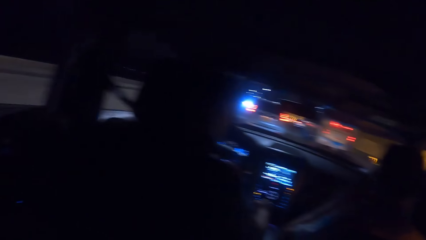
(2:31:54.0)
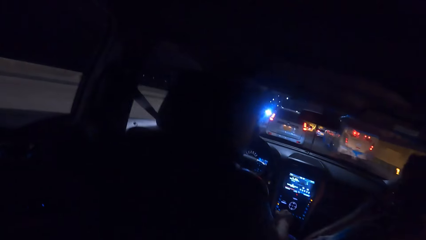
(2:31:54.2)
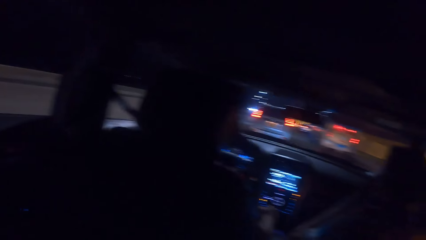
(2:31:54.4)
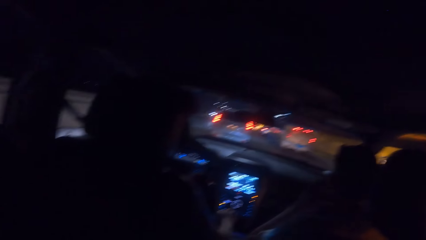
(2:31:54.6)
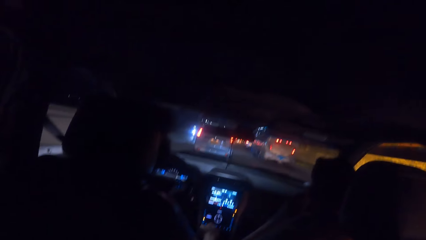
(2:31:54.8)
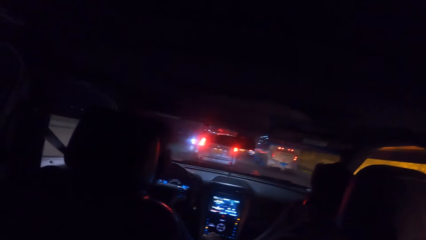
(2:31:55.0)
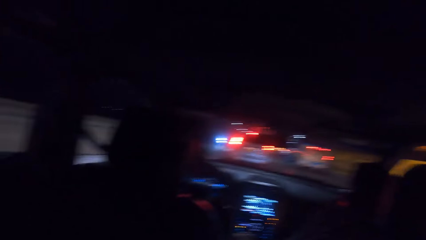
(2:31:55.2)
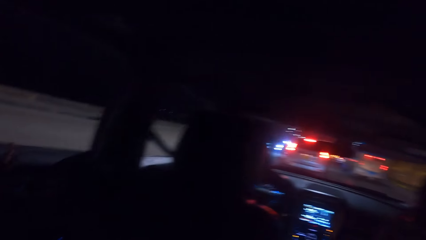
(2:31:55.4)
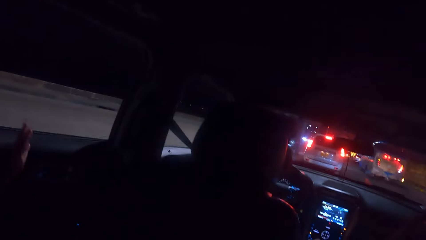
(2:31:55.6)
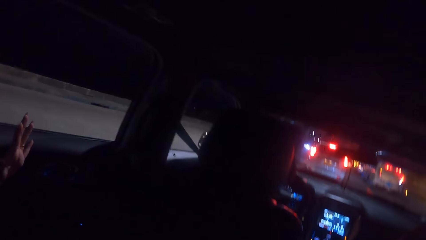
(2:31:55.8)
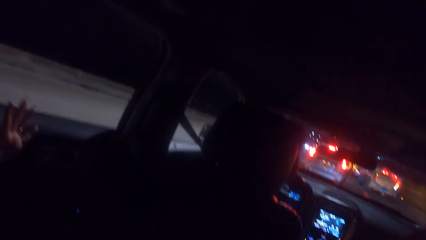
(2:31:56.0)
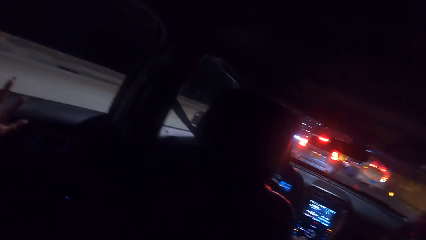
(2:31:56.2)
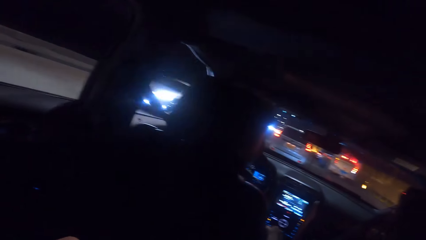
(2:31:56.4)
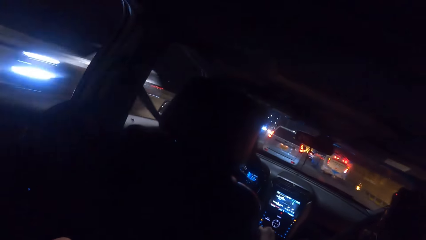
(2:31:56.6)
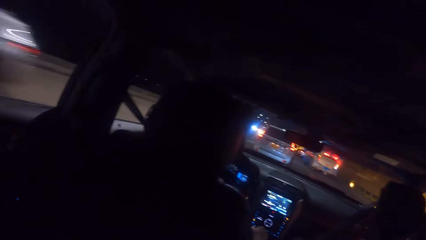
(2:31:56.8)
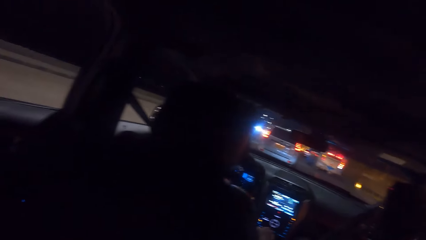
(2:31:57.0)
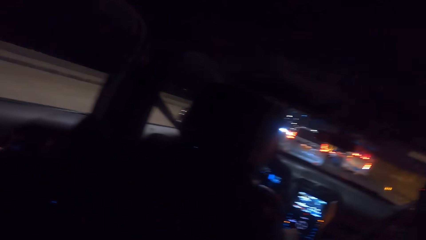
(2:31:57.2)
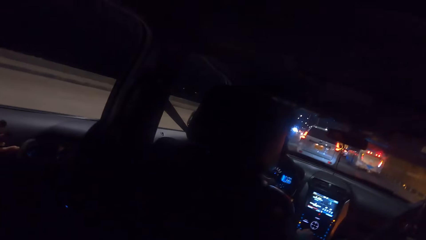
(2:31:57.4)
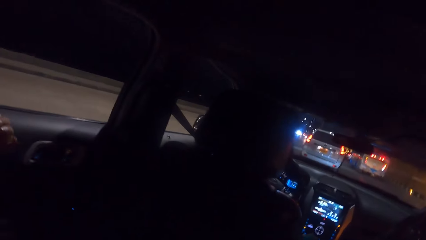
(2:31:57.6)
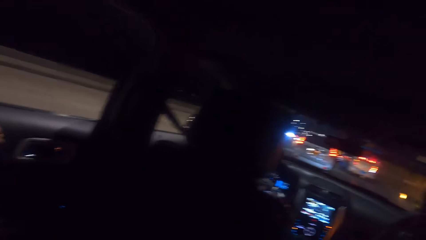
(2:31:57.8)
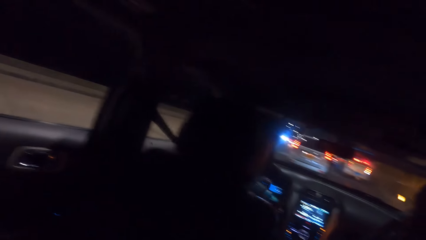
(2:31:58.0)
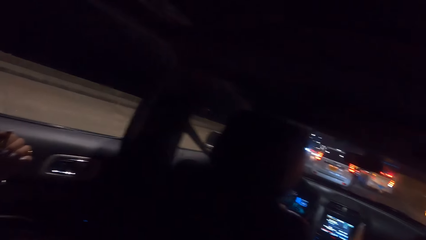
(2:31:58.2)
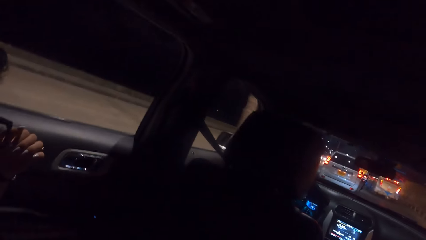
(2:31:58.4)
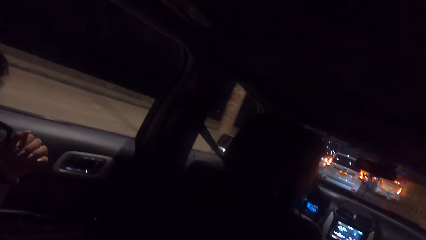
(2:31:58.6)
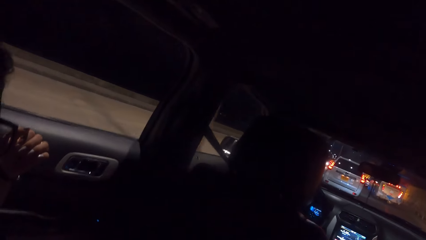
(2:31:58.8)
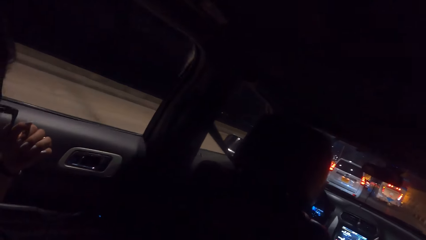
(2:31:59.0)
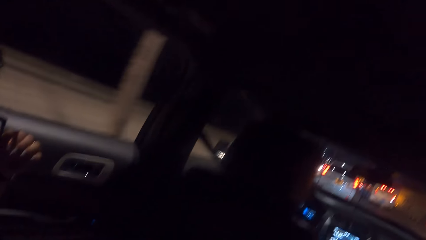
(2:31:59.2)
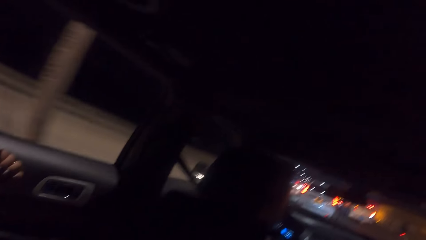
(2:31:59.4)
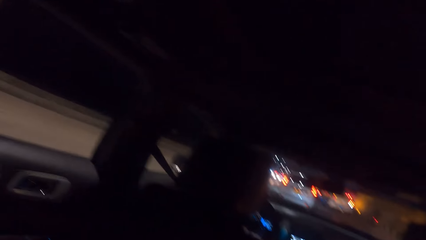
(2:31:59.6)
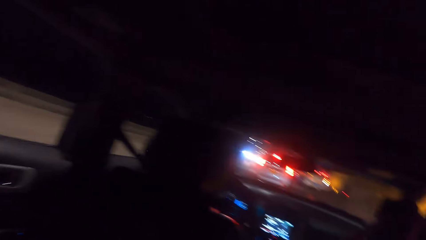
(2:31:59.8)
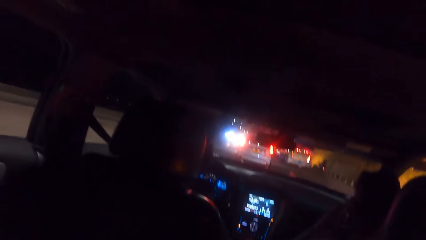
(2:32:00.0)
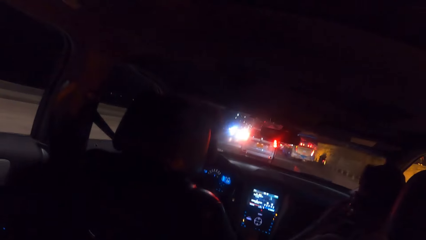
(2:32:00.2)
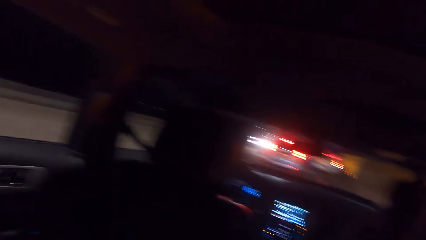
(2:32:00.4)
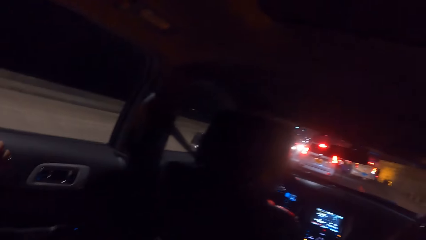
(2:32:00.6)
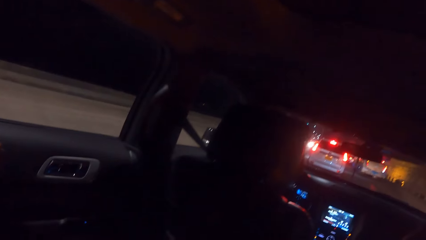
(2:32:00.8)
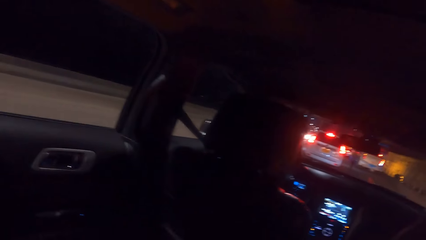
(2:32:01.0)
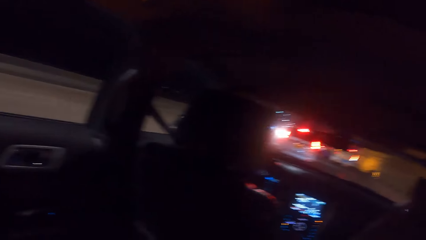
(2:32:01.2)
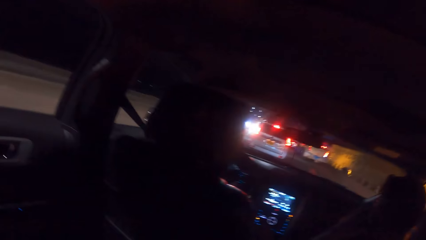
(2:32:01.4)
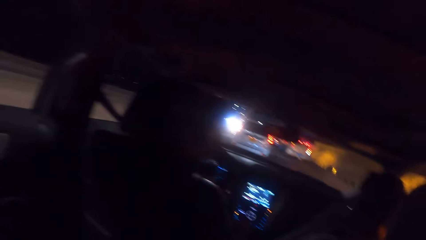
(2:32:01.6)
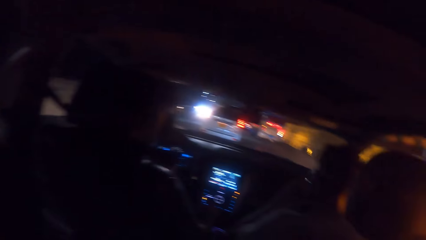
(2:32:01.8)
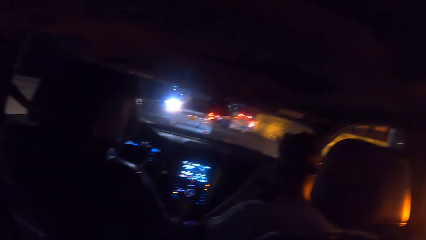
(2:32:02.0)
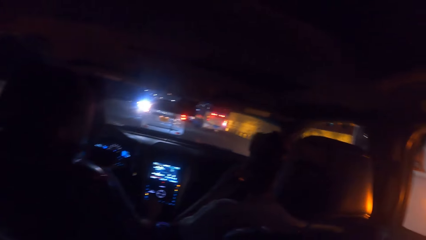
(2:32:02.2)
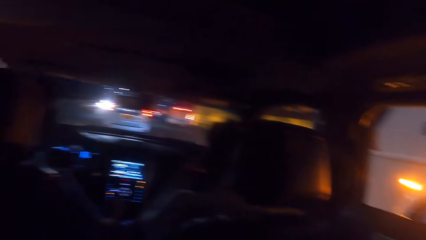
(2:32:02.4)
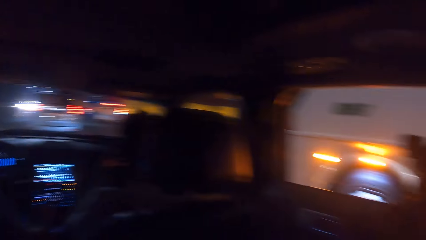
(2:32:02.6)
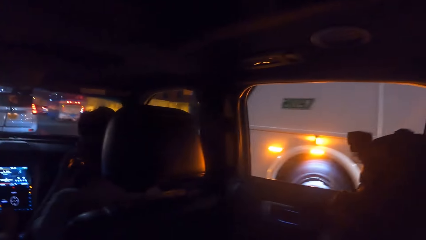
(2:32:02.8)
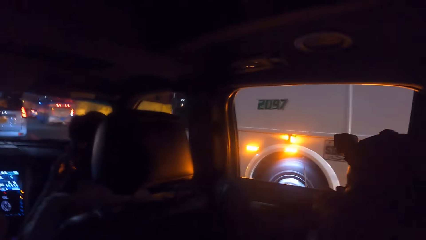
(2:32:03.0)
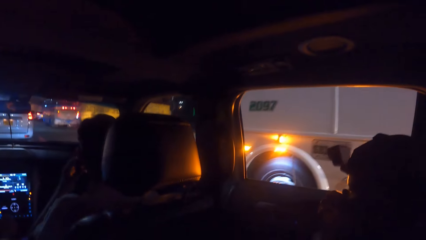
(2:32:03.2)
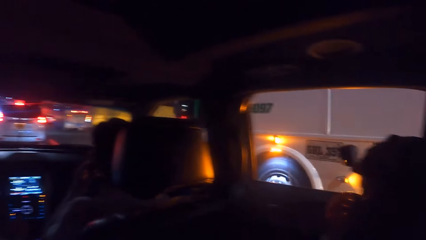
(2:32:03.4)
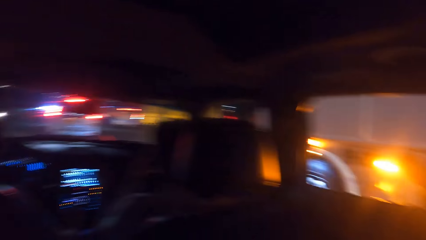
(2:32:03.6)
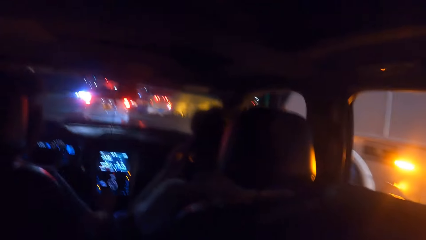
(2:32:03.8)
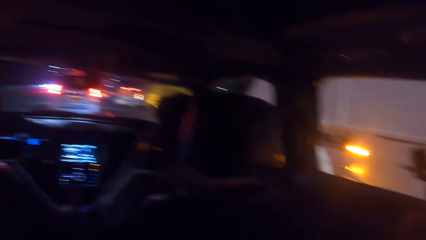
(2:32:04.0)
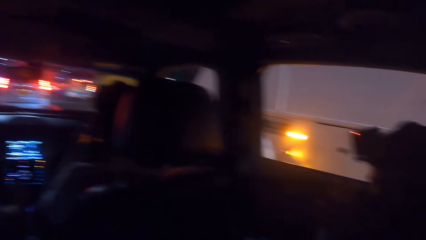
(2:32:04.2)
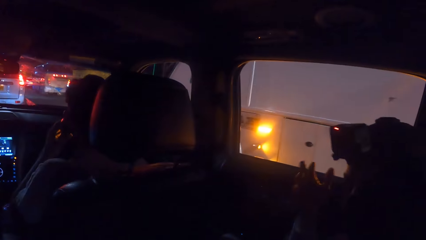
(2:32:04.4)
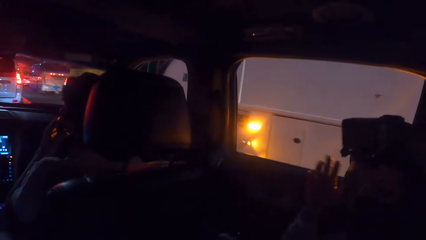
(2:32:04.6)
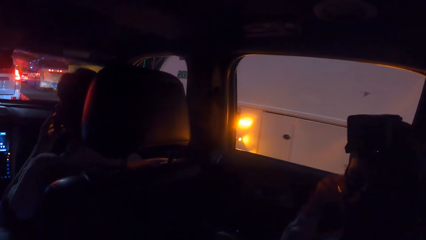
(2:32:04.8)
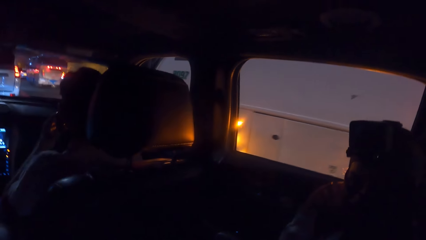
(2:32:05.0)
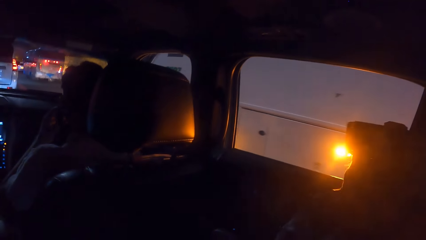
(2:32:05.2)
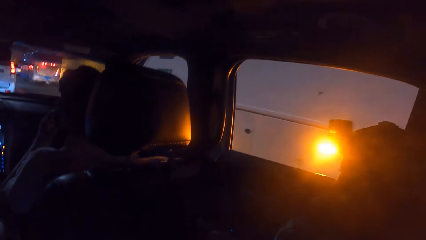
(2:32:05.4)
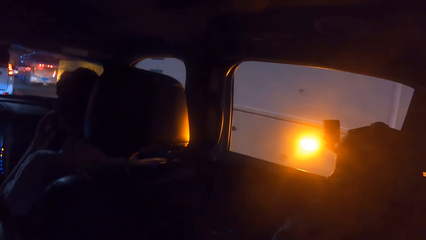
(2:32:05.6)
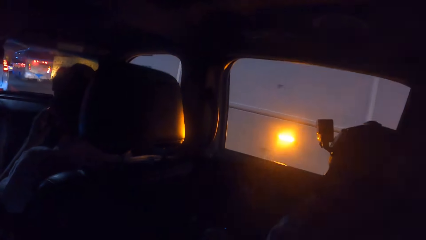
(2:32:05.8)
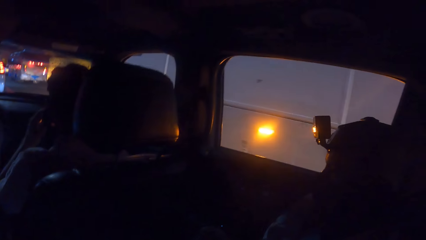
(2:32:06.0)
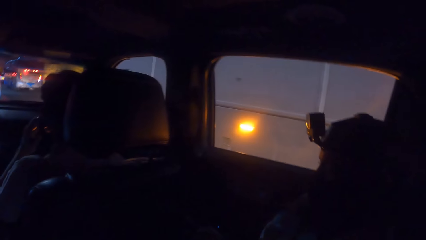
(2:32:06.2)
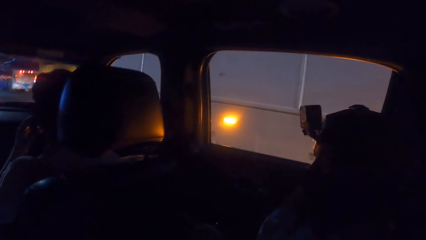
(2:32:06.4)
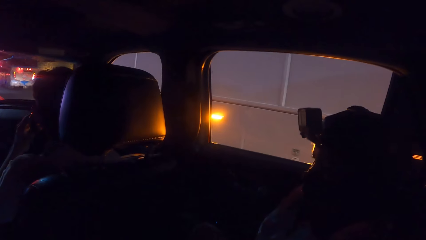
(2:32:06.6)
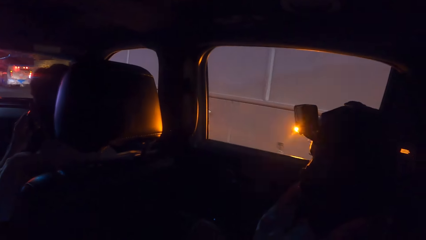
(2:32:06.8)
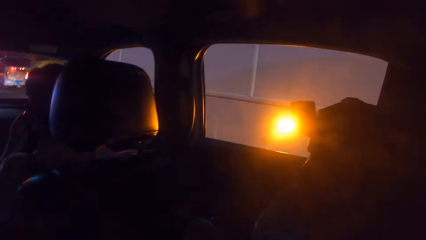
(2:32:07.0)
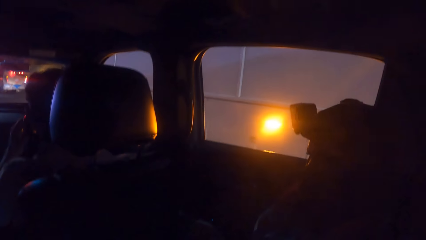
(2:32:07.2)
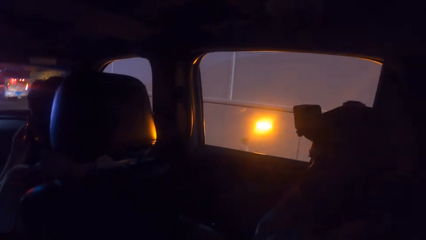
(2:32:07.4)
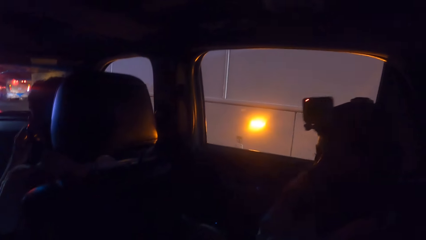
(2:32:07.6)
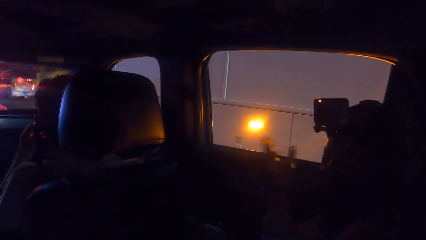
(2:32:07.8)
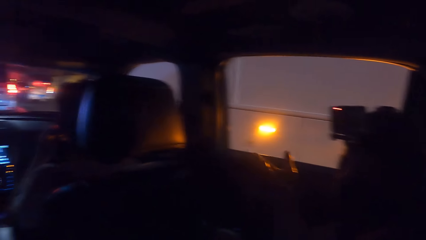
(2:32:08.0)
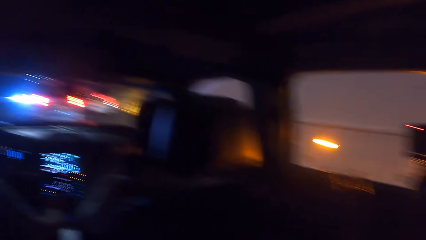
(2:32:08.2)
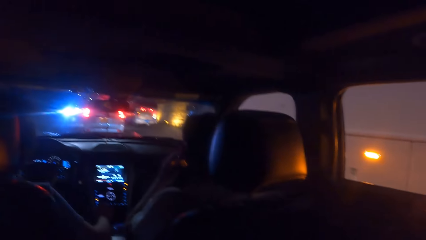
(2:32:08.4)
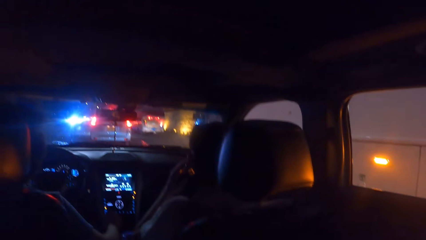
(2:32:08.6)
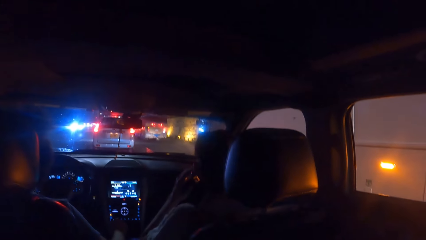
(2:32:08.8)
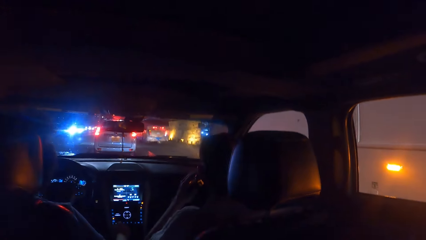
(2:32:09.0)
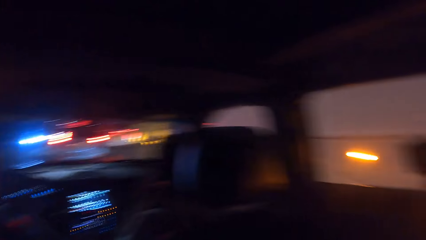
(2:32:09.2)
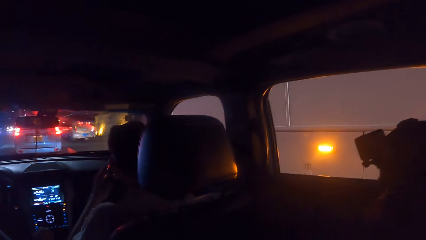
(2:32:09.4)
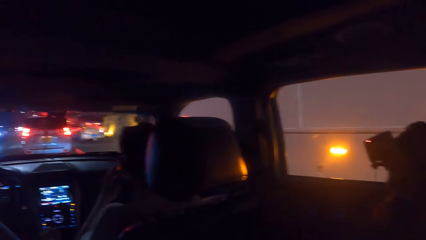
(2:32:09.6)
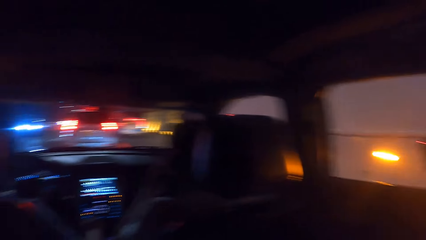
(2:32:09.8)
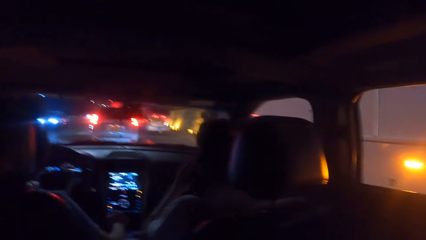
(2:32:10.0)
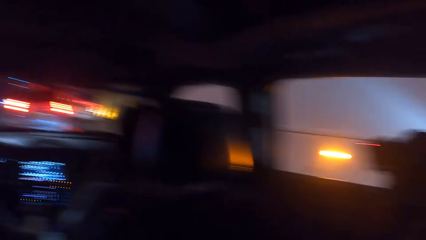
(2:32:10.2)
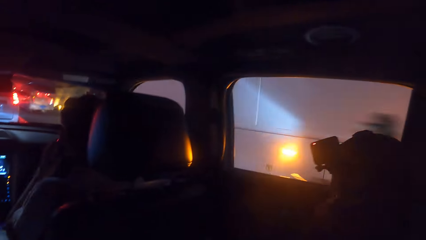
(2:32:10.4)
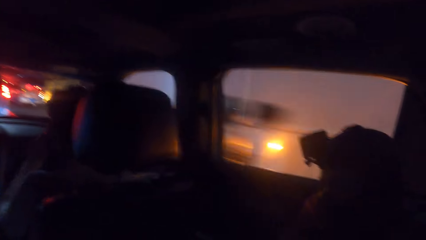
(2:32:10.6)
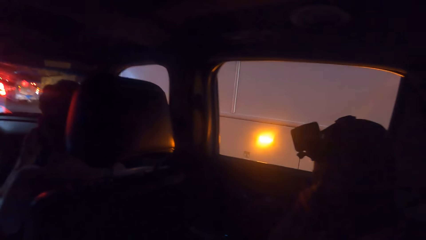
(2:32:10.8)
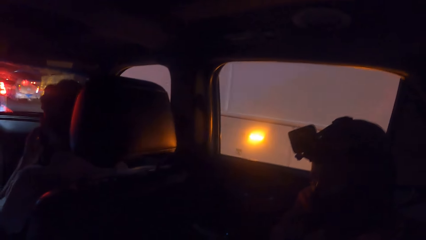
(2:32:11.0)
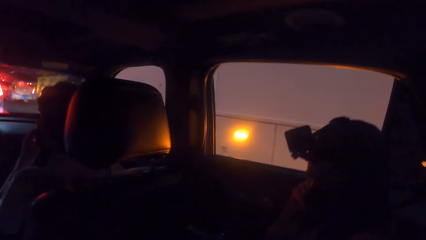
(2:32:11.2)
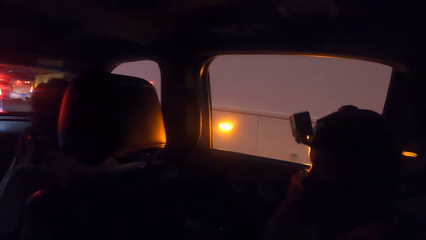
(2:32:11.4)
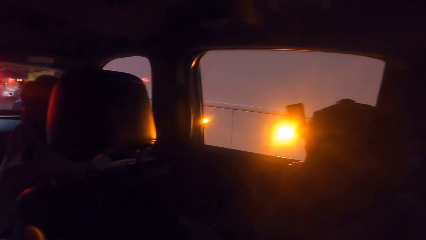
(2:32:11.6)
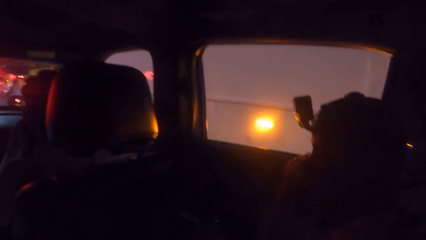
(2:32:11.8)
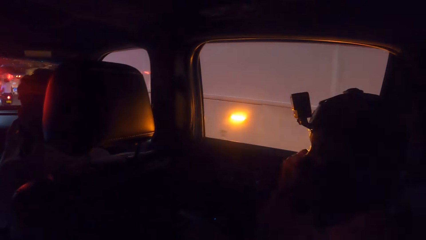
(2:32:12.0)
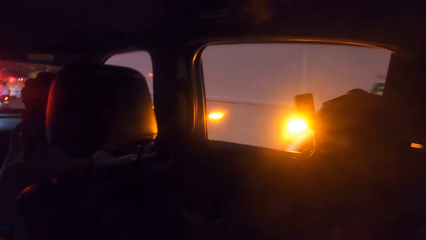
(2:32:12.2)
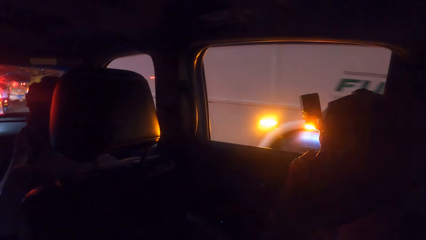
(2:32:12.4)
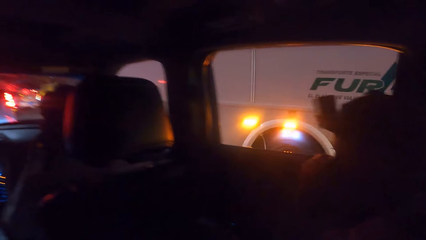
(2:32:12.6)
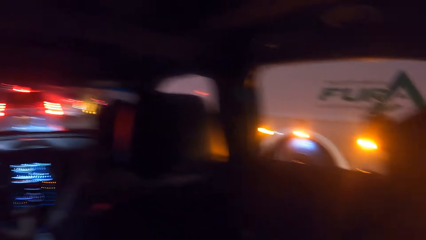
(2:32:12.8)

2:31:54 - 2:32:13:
A man drives the car. The camera wearer looks around the car. They look outside the car. They talk to another man.
